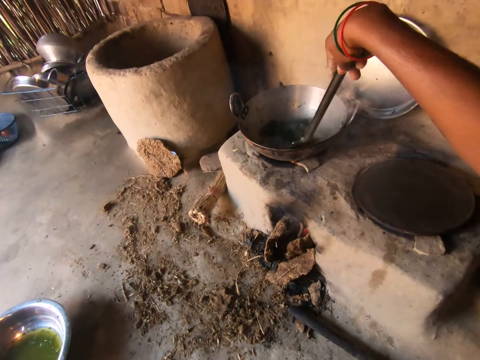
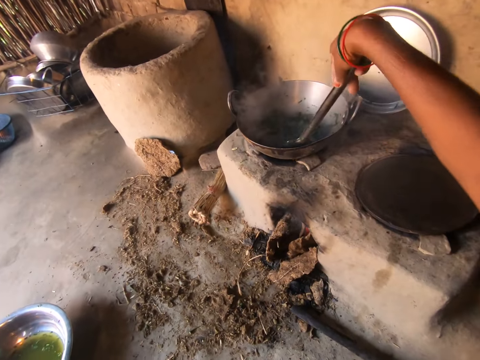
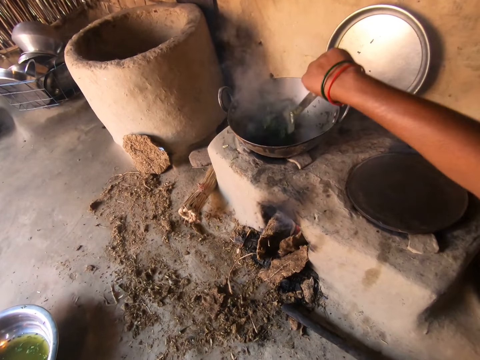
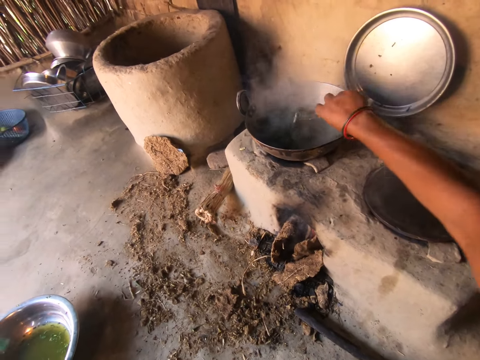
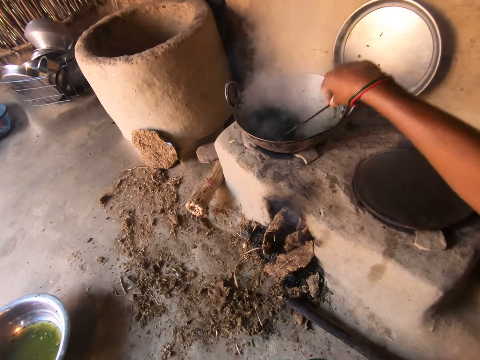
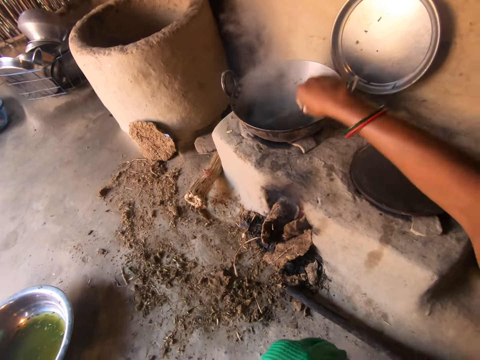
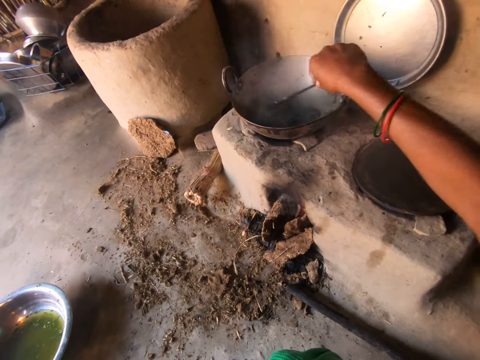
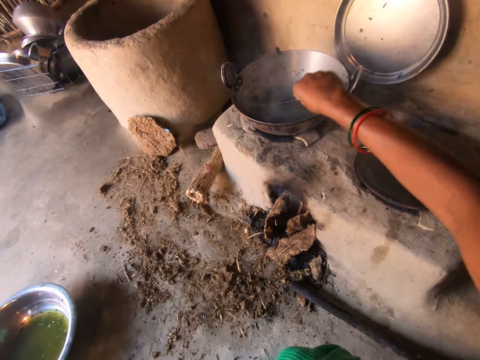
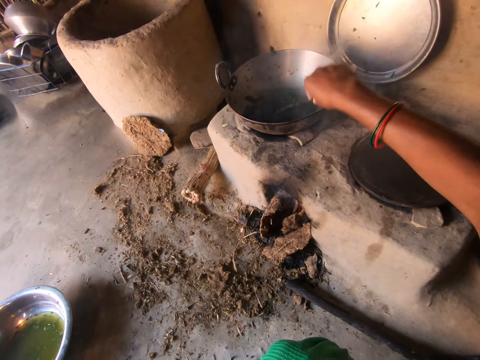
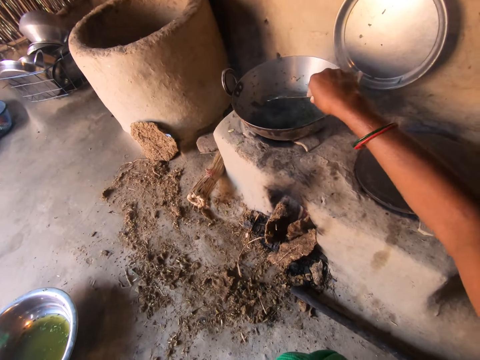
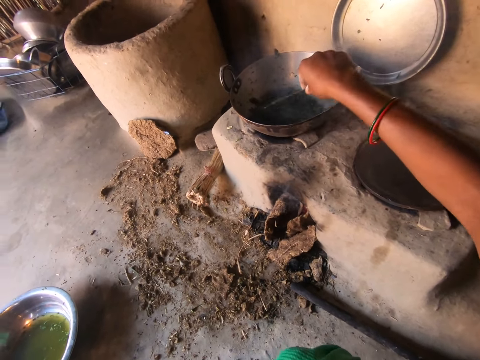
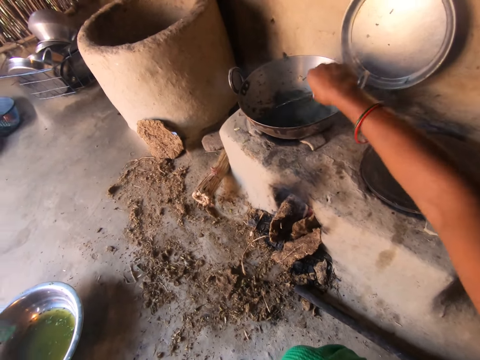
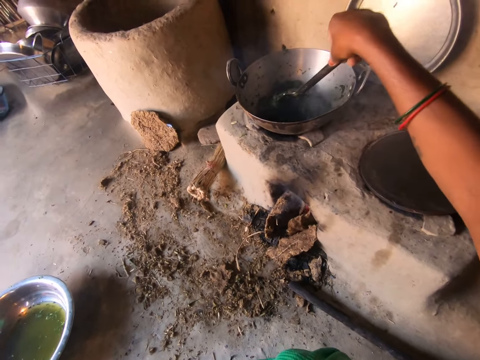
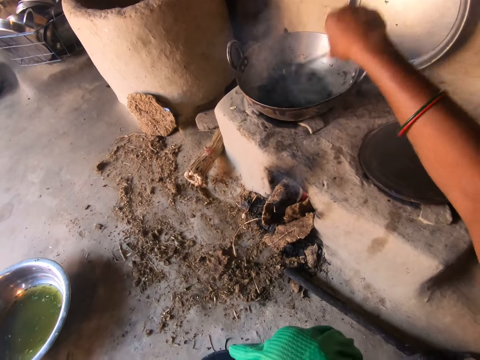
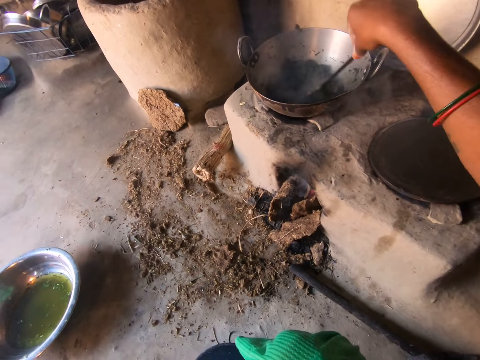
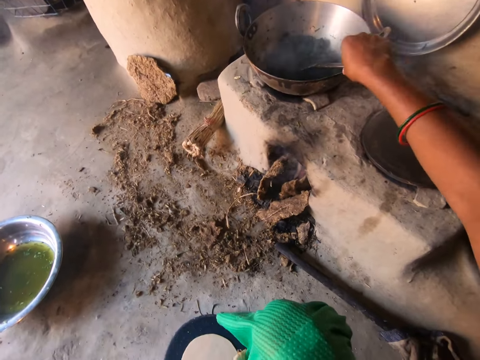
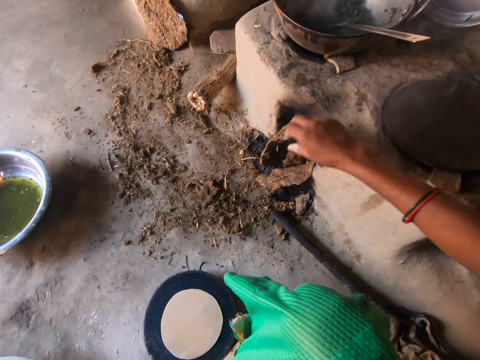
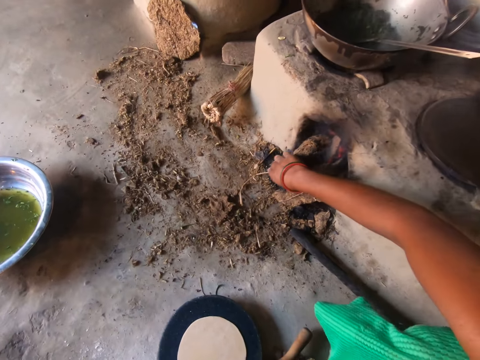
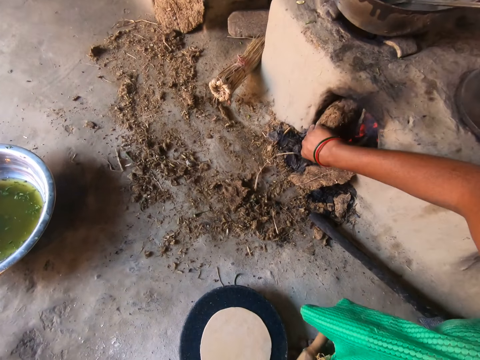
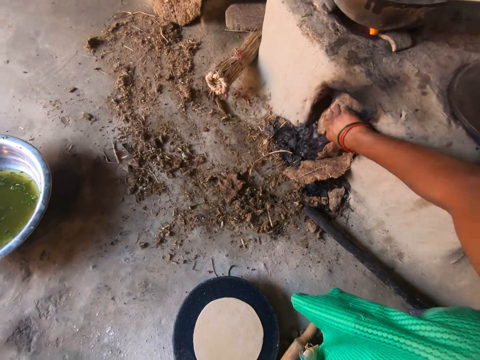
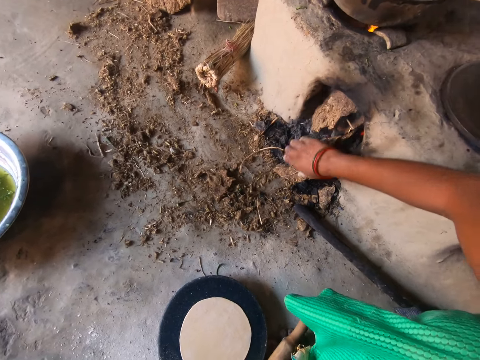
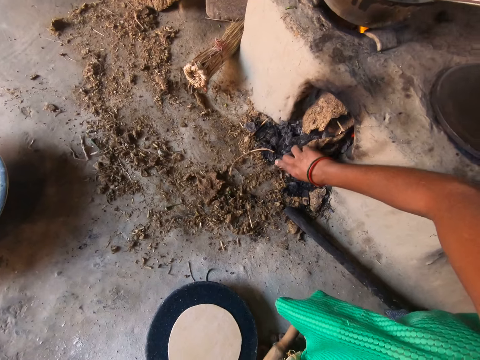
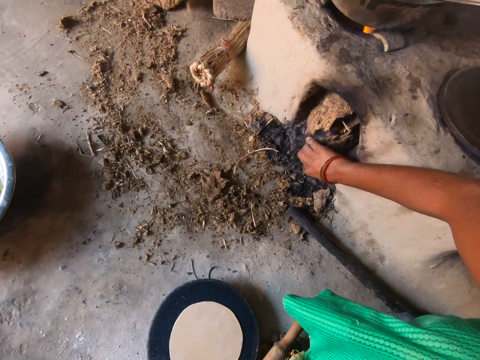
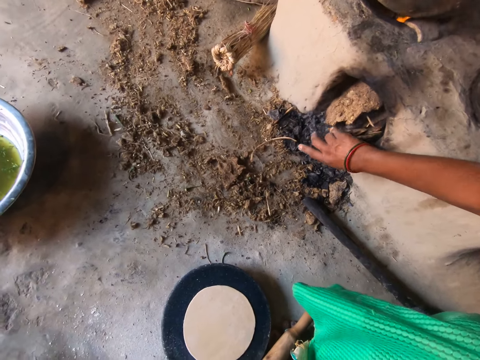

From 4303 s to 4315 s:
The camera wearer stirs the stew in the pot. They adjust the fire. They push the firewood in the stove.

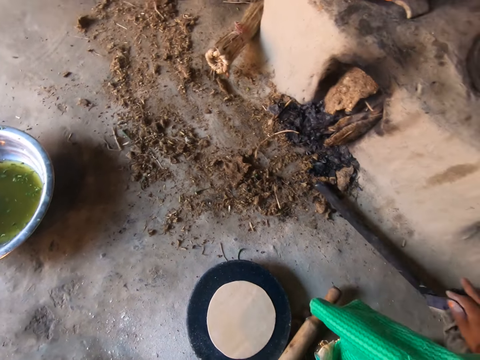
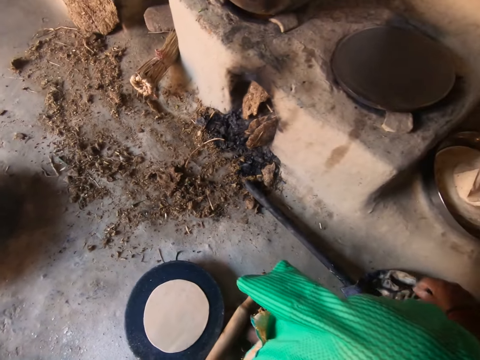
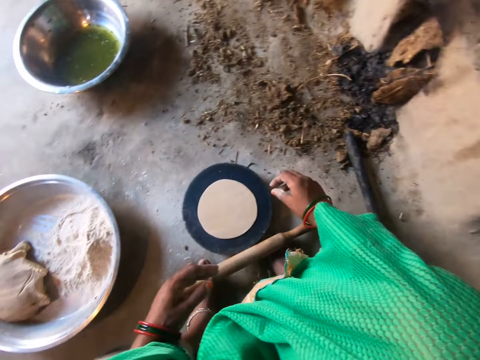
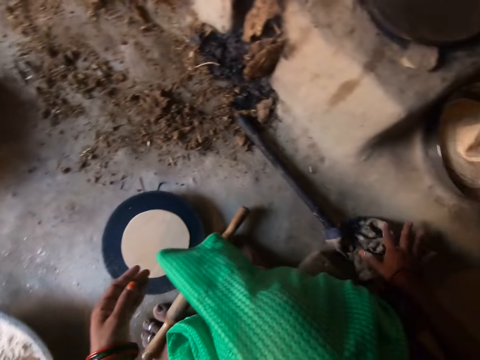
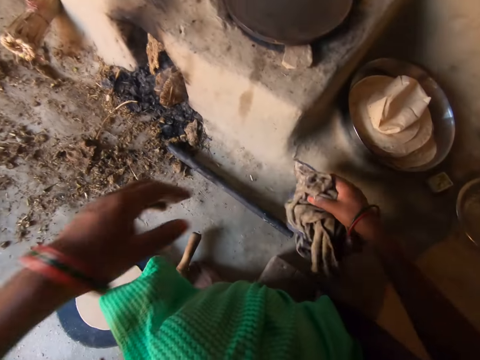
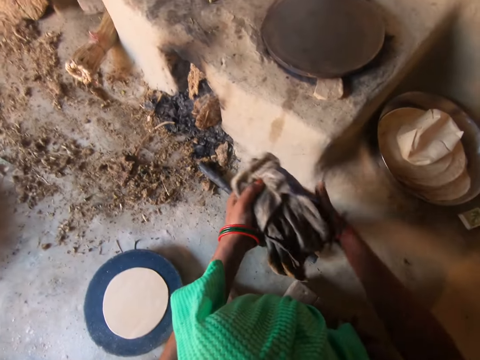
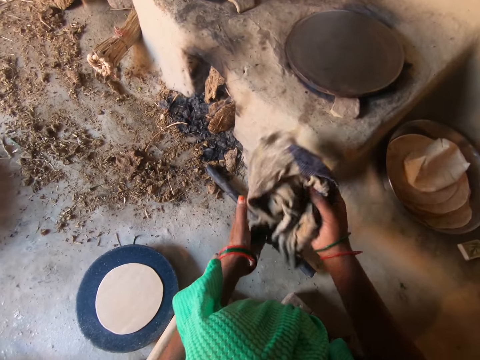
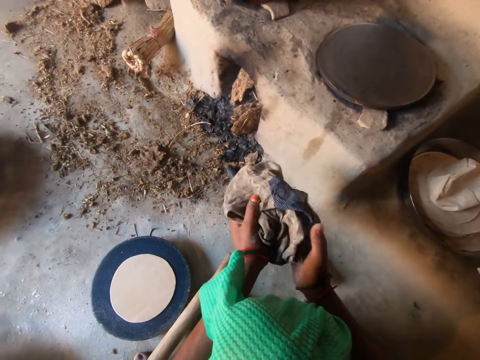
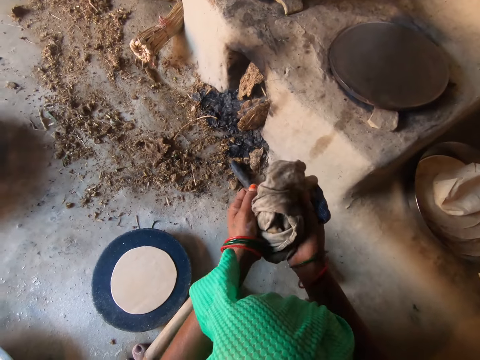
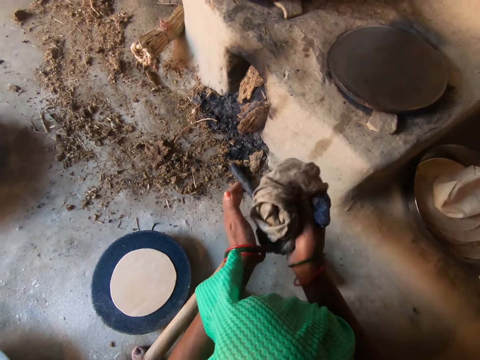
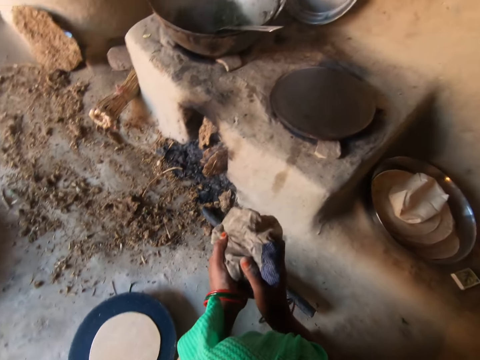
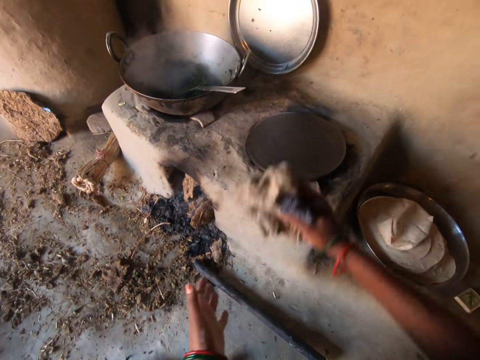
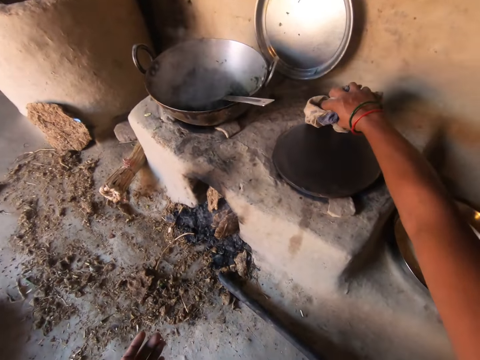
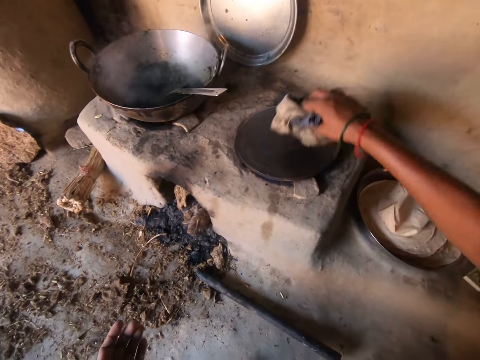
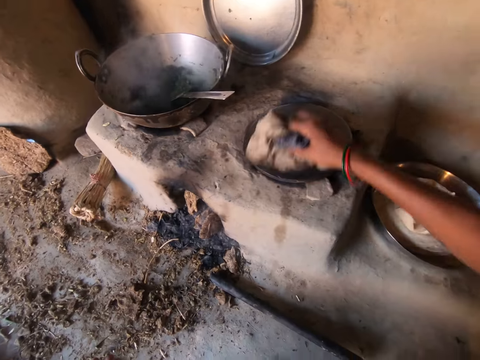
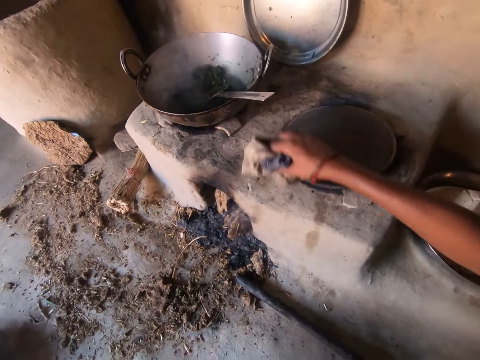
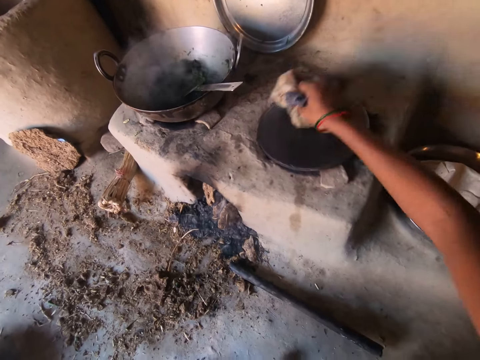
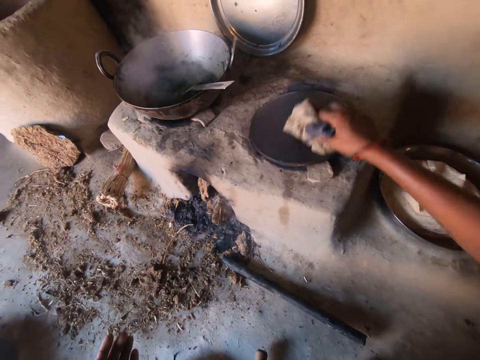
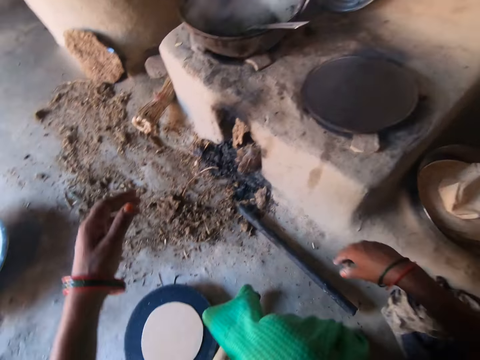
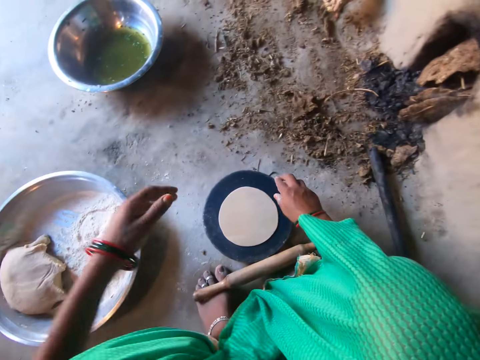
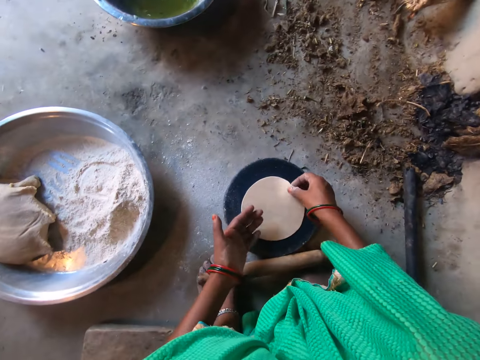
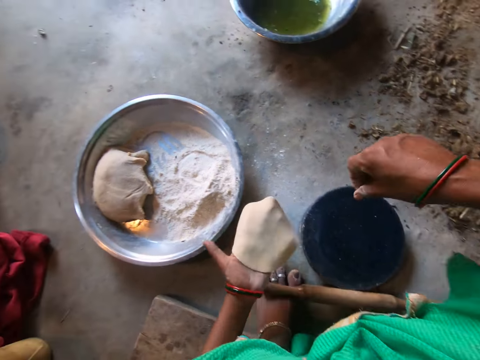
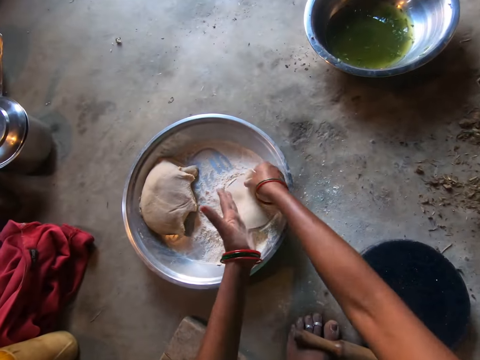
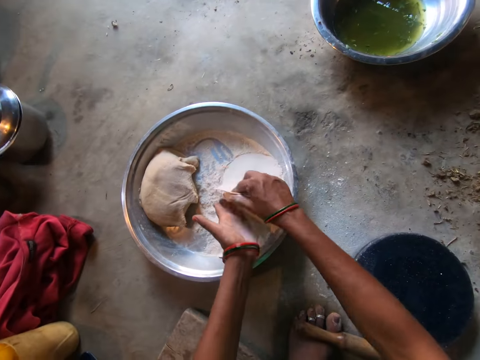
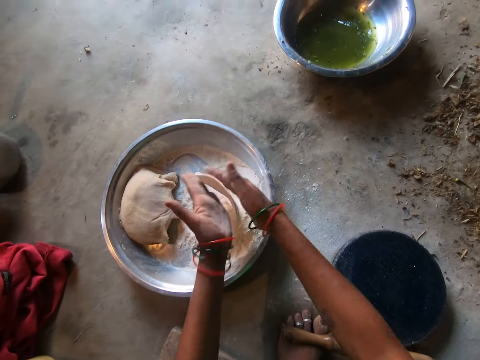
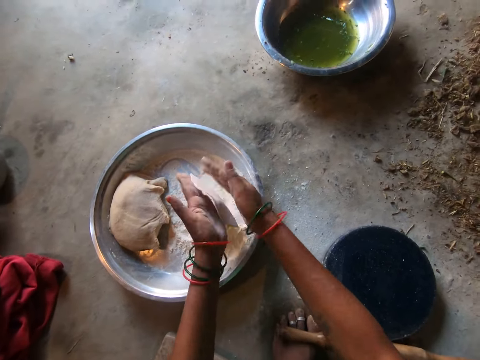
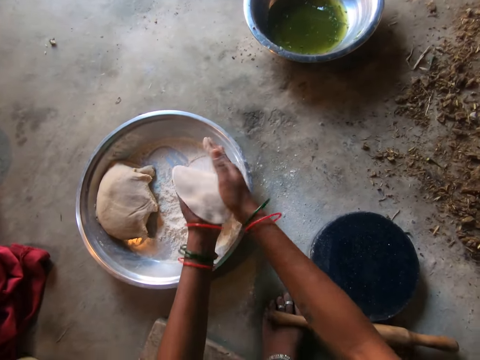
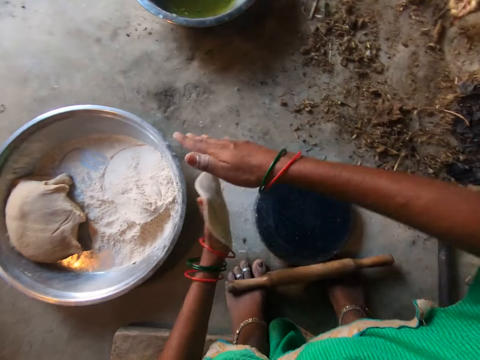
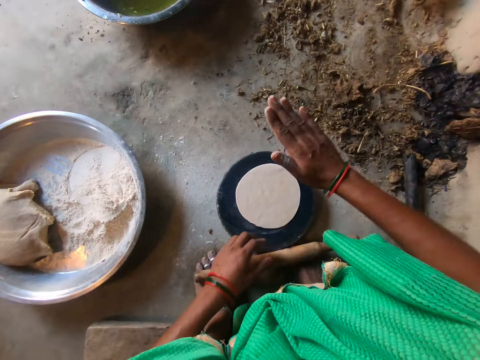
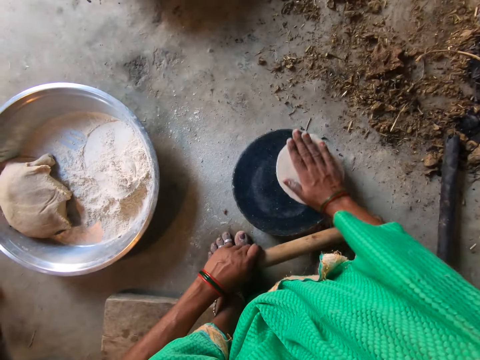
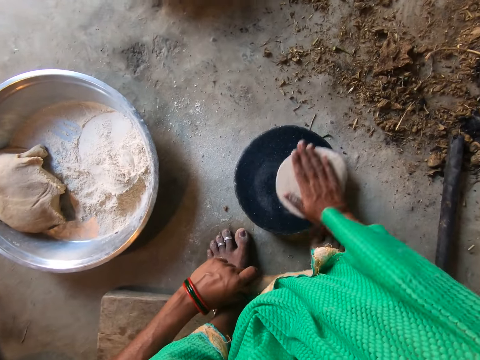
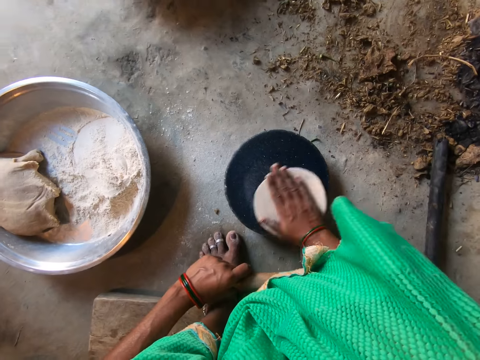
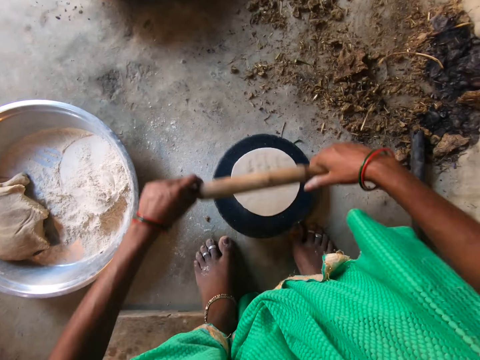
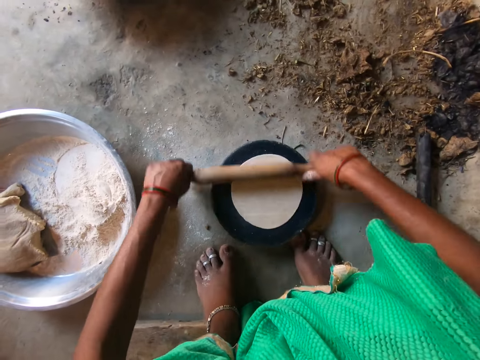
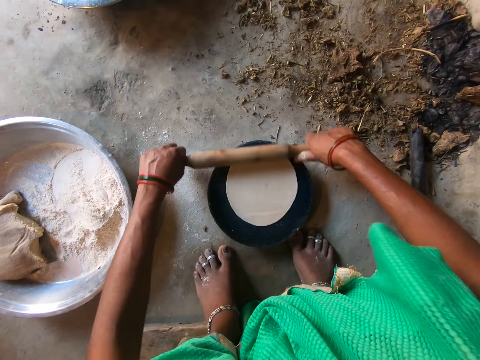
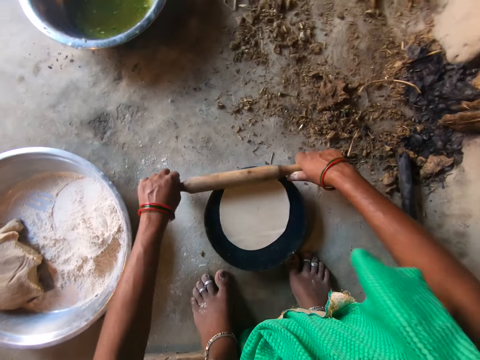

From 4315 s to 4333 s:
The camera wearer wipes a hand on a piece of cloth. They pick up the piece of cloth. They hold the cloth with the left hand. They hold the cloth with both hands. They wipe the pan with the piece of cloth. They pick the dough from the rolling wood. They put flour on the dough. They put the dough on the flour. They hit the dough with both hands. They knead the flour. They place the dough on the rolling wood. They roll the dough with the right hand. They roll the dough with the rolling pin.
